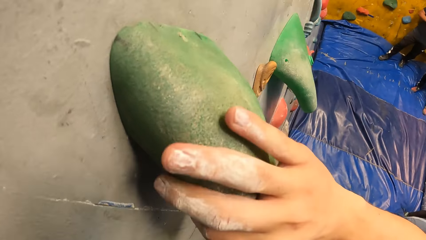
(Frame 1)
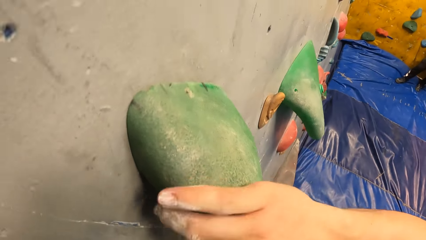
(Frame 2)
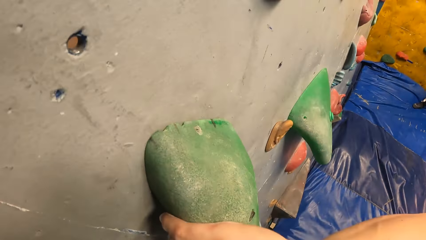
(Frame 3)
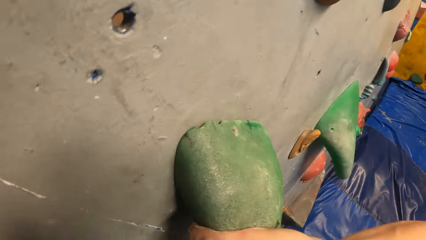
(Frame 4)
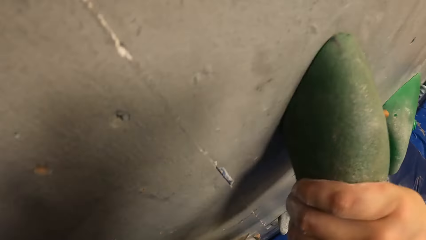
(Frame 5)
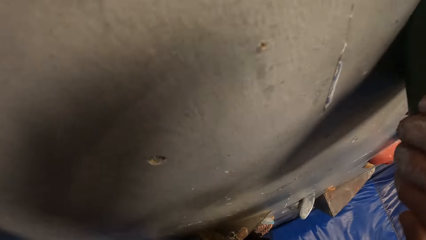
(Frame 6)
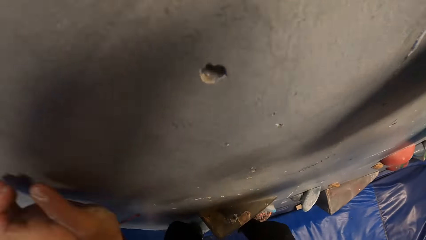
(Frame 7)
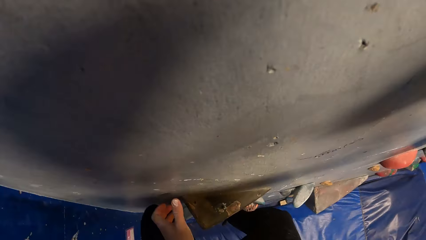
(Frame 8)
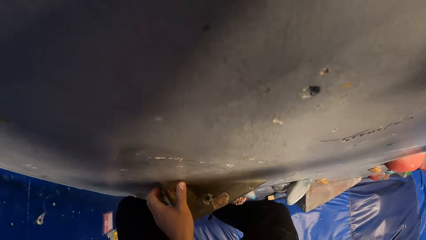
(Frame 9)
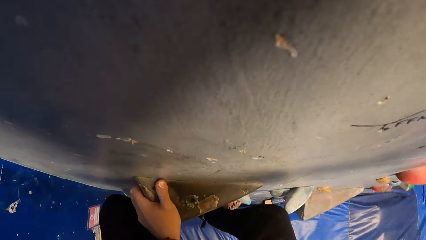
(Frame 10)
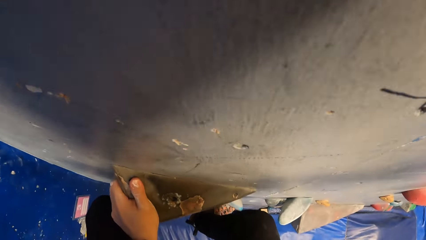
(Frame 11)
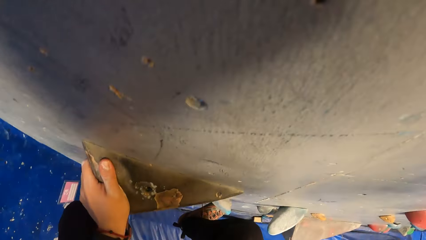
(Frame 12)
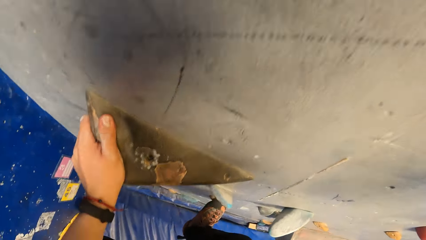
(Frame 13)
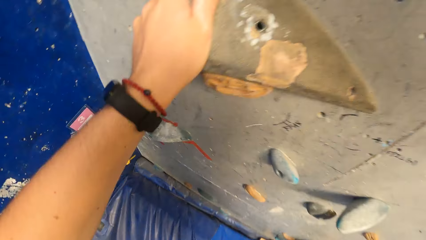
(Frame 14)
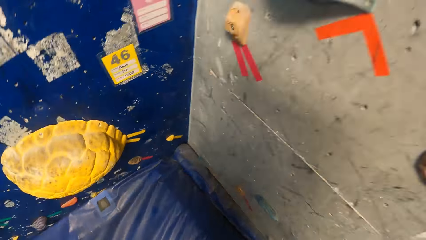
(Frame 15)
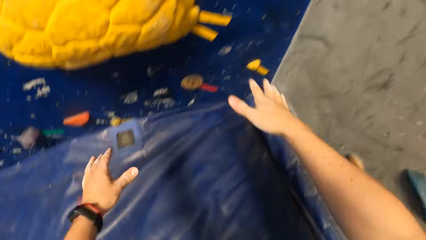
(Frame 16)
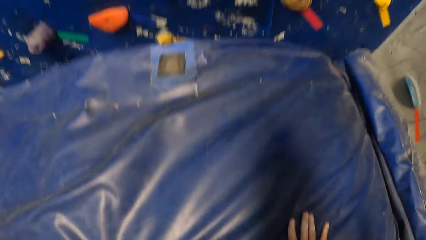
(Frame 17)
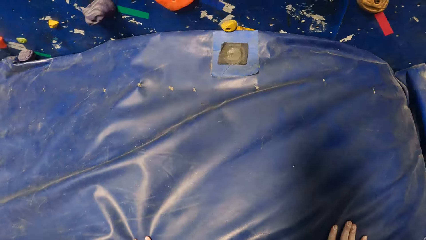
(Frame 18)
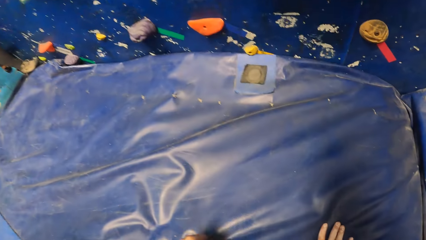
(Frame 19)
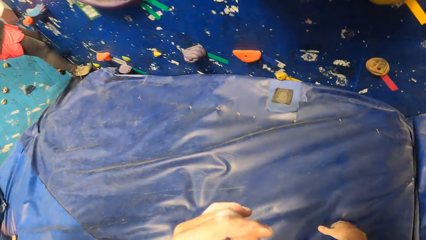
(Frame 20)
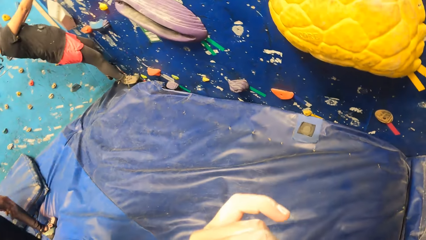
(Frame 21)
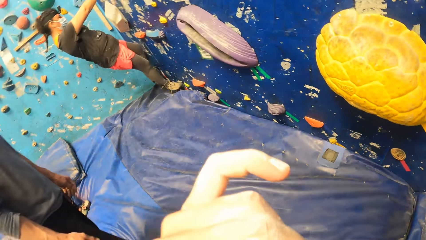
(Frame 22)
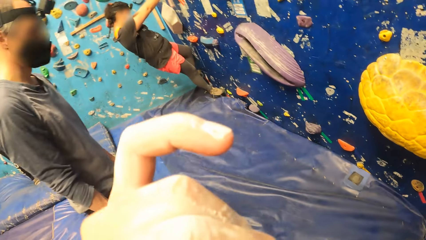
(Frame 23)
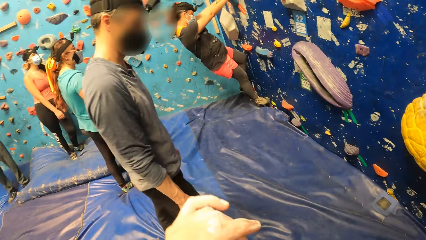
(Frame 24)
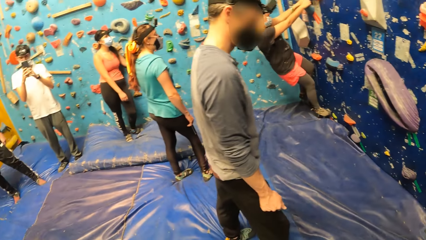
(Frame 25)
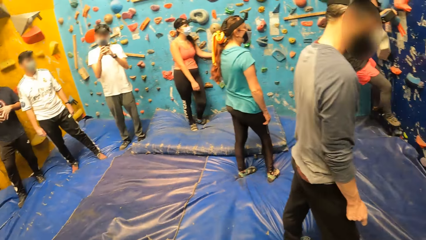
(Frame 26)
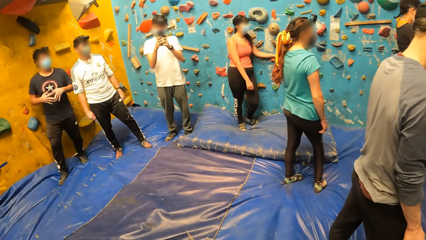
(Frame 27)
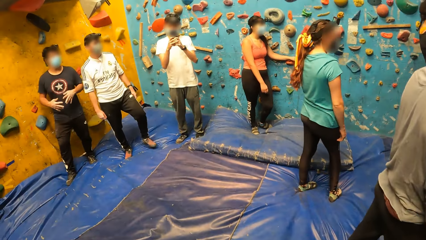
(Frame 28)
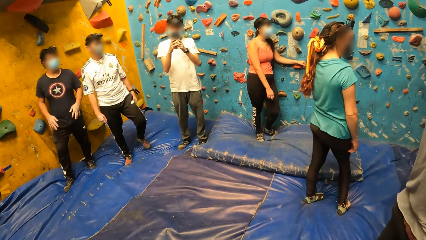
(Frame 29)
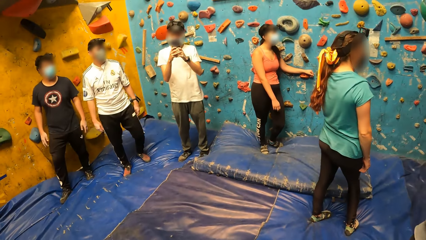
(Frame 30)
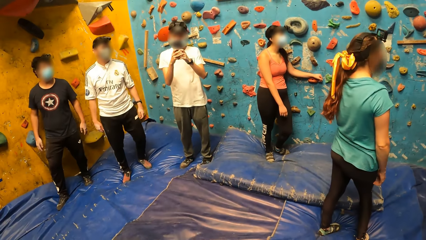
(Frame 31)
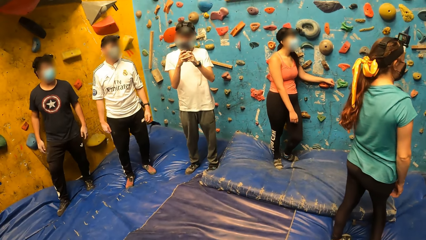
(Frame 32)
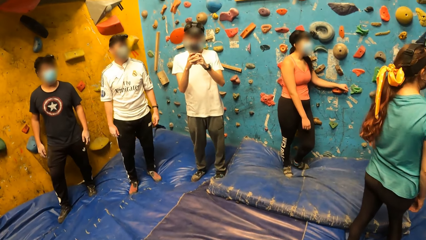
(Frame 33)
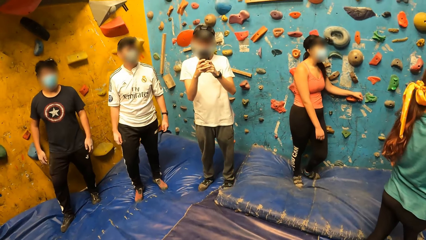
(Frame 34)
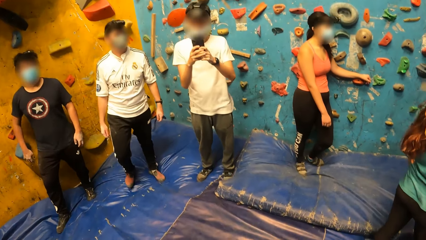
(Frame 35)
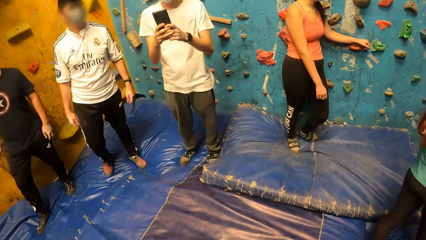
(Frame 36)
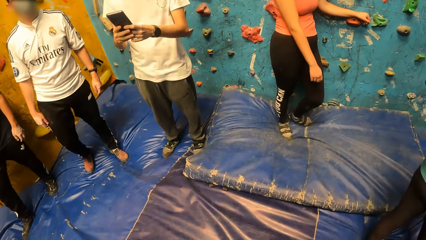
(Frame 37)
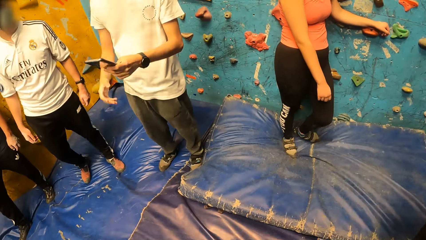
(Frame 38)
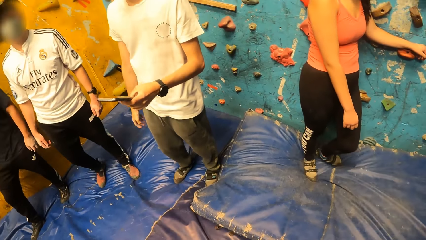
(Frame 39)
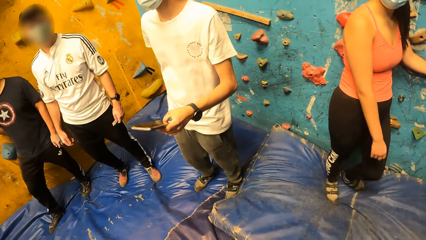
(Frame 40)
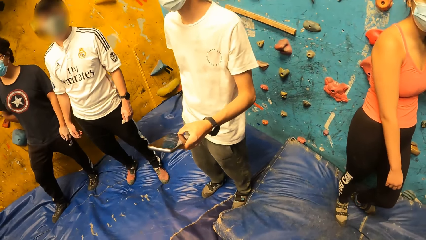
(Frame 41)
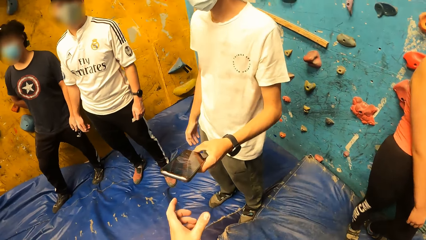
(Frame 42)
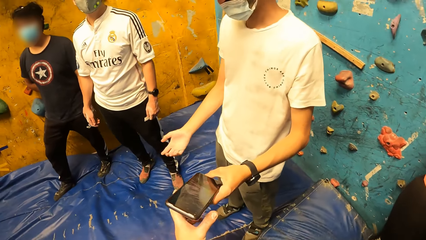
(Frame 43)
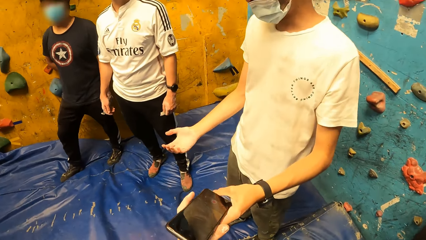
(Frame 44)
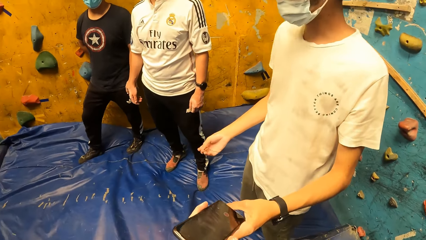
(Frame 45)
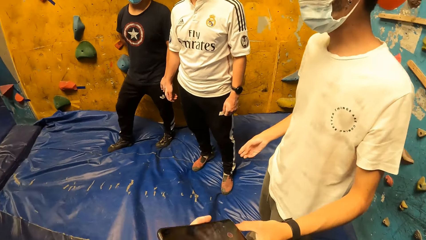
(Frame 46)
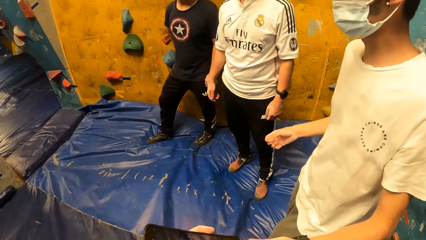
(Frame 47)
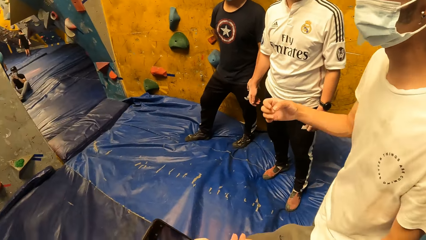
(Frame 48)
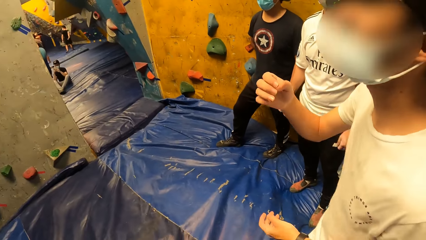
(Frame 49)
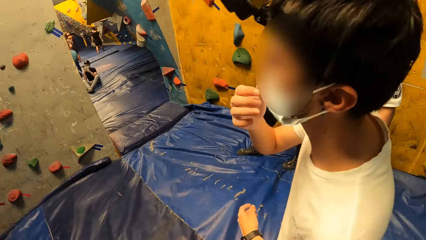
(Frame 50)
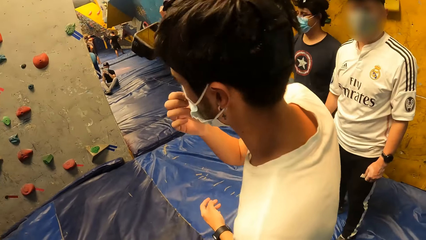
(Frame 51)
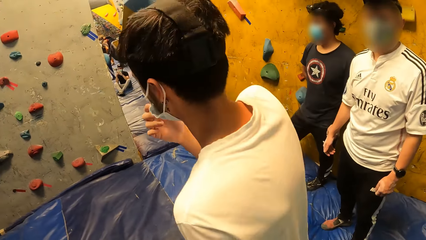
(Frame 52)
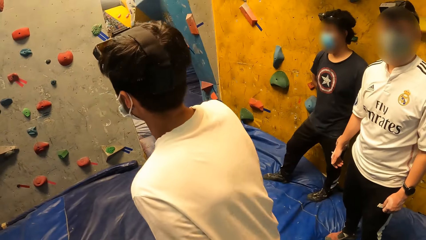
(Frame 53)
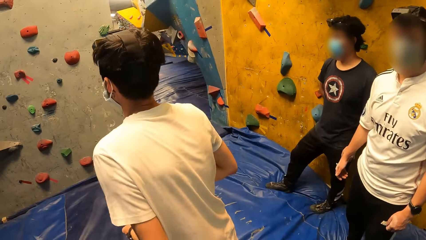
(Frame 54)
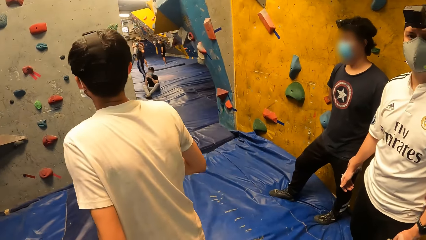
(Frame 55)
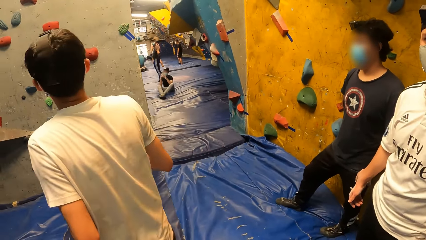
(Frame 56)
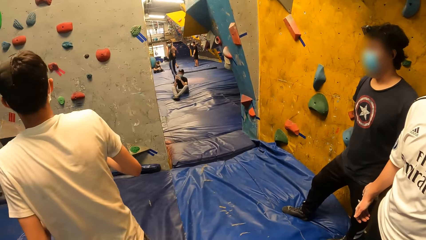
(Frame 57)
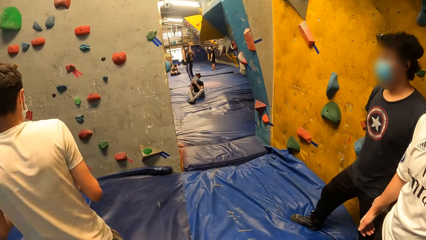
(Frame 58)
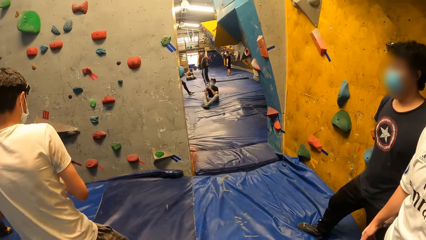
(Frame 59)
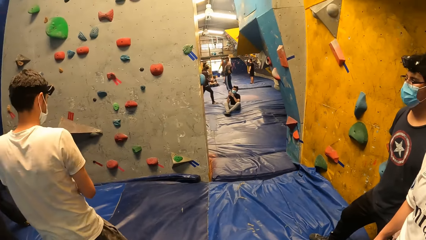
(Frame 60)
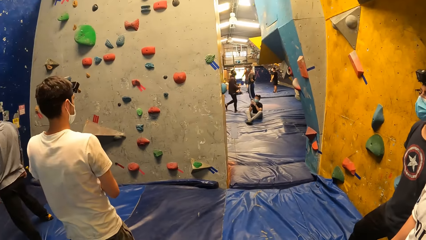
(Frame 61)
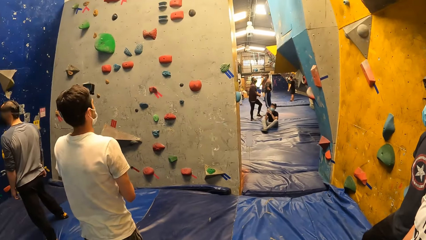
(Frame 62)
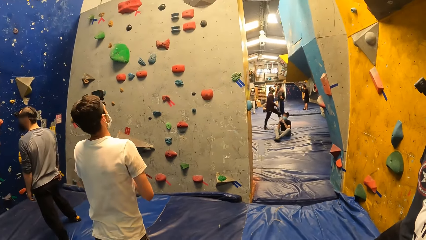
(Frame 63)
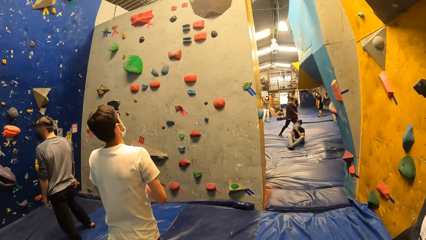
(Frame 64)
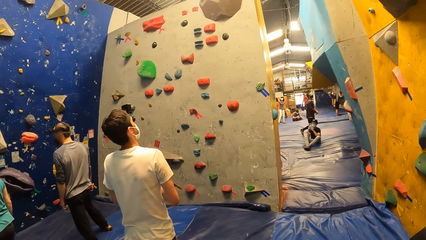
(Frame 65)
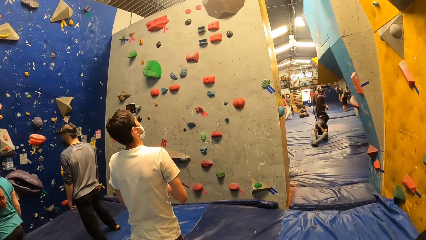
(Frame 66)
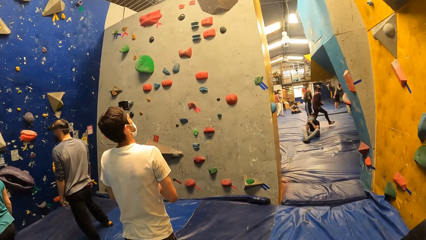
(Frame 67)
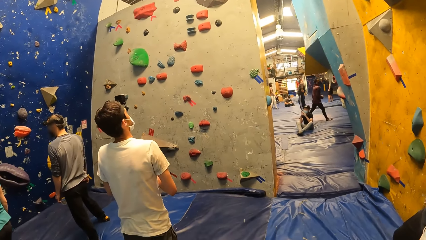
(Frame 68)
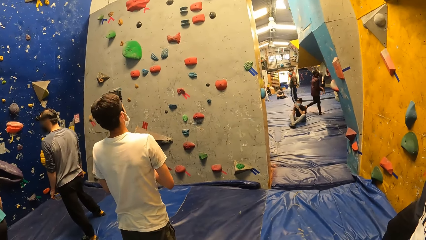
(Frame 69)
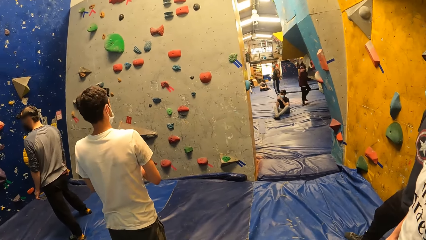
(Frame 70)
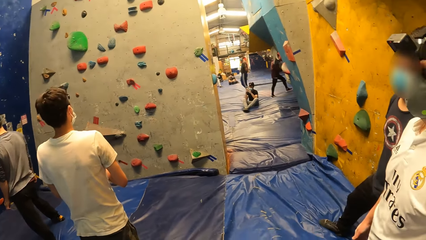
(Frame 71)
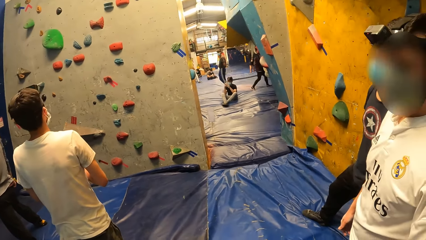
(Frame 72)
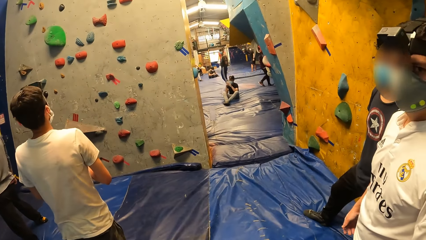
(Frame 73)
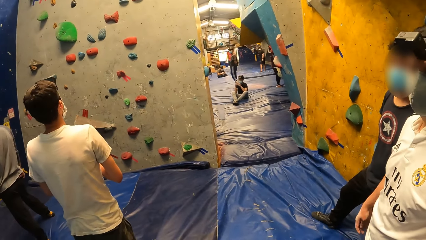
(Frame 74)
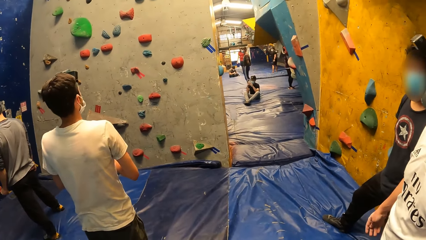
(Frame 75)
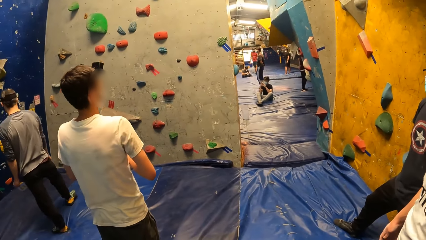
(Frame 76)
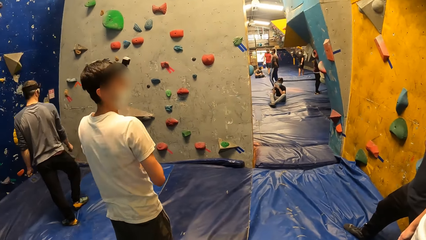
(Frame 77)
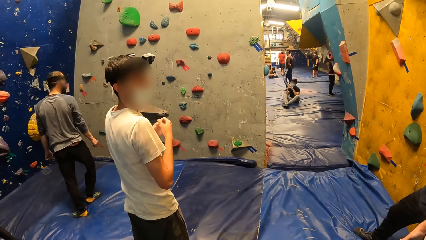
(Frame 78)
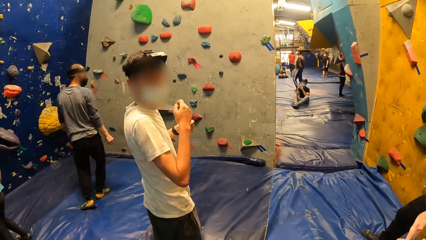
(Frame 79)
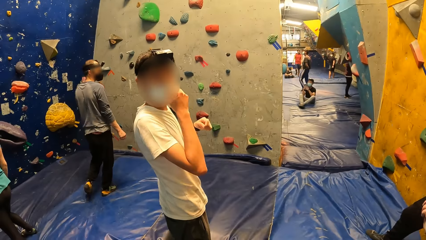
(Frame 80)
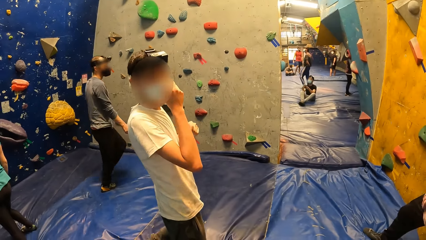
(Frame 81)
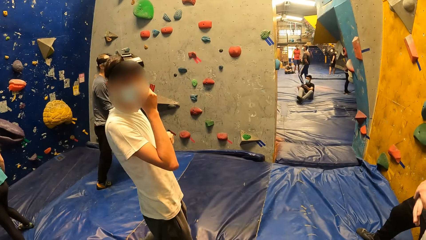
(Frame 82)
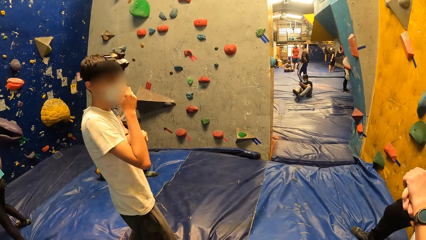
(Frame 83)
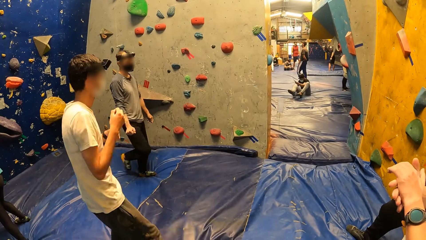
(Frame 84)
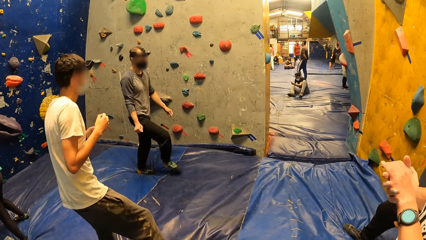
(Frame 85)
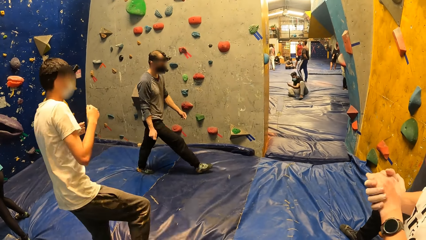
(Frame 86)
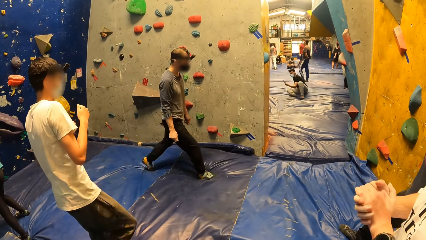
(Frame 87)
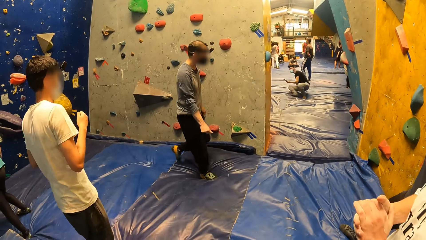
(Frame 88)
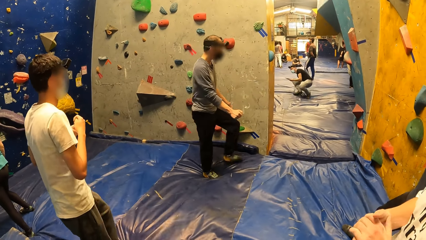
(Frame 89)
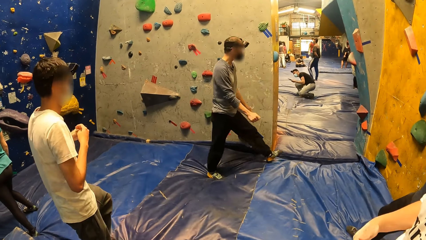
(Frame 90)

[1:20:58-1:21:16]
The camera wearer jumps off the wall. He raises his hand and moves around the wall. A man gives the camera wearer the phone in his left hand. The man interacts with the camera wearer, another man and a third man at the wall climbing centre. The camera wearer picks up the phone from the first man. The first man moves around the room and adjusts the mask on his face with his left hand. The camera wearer looks around the room. He looks at the first man.
